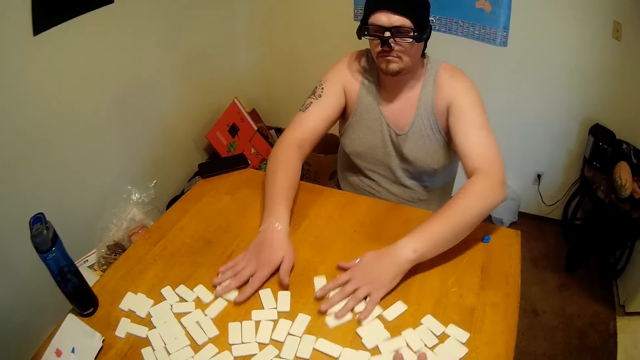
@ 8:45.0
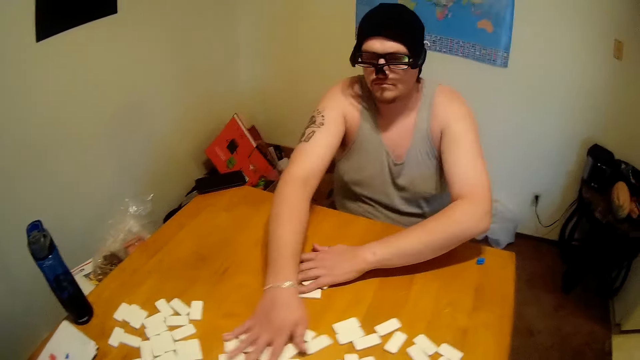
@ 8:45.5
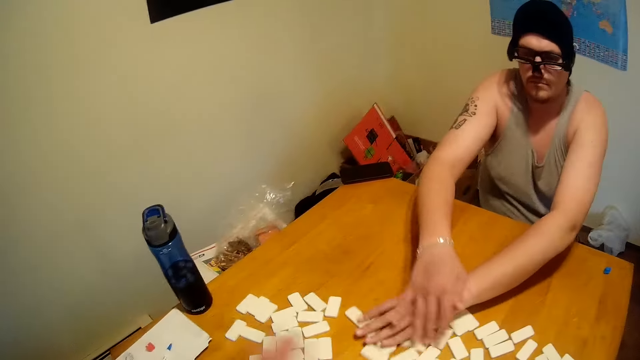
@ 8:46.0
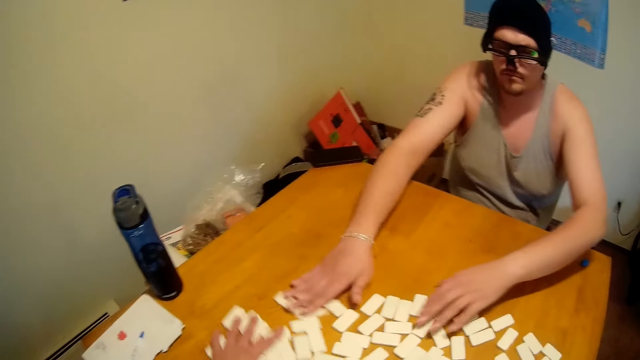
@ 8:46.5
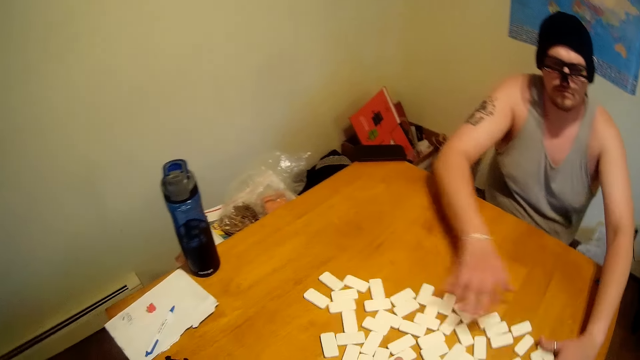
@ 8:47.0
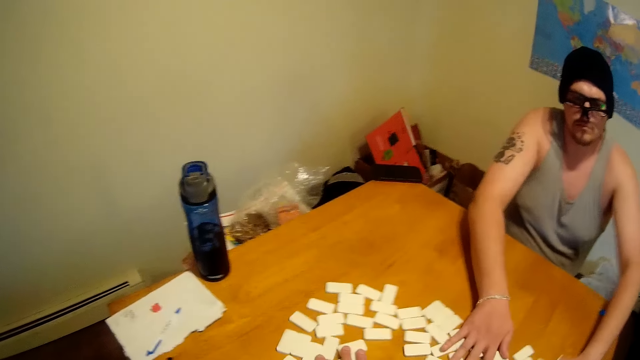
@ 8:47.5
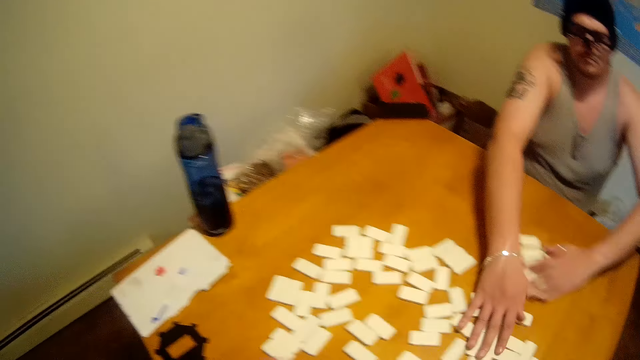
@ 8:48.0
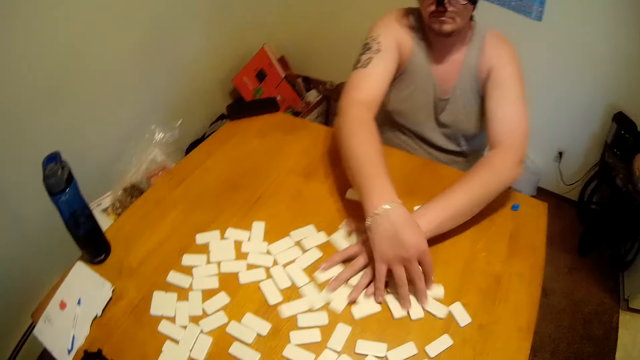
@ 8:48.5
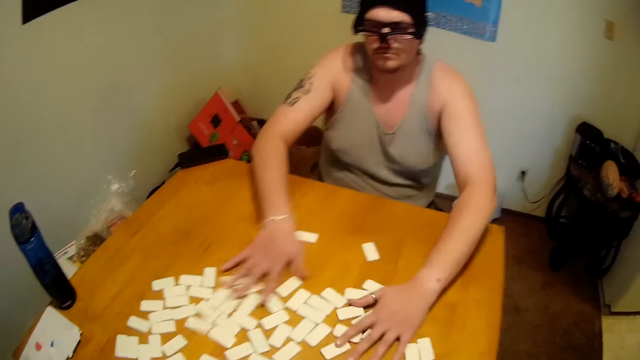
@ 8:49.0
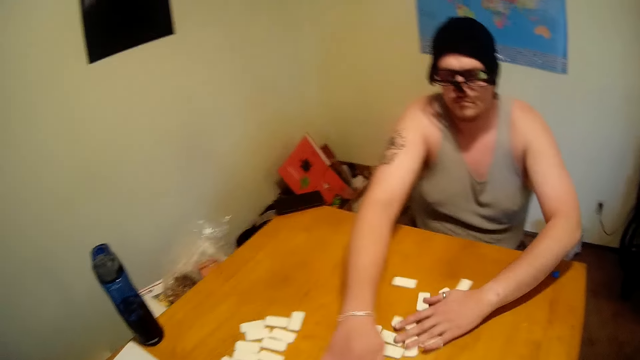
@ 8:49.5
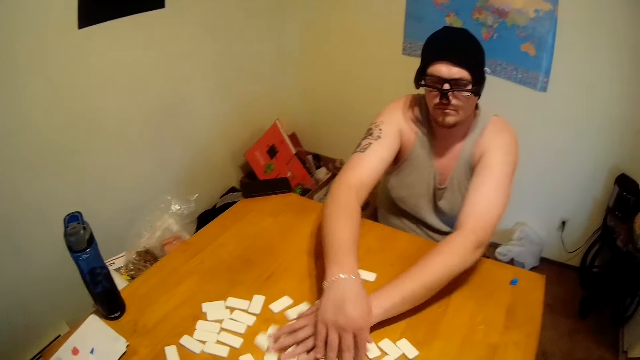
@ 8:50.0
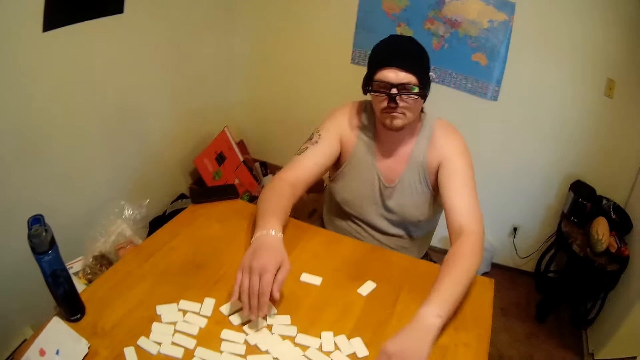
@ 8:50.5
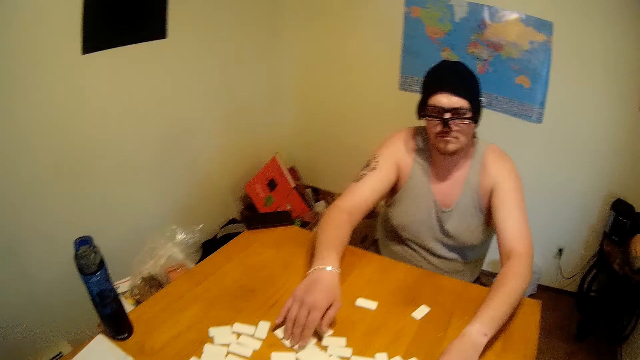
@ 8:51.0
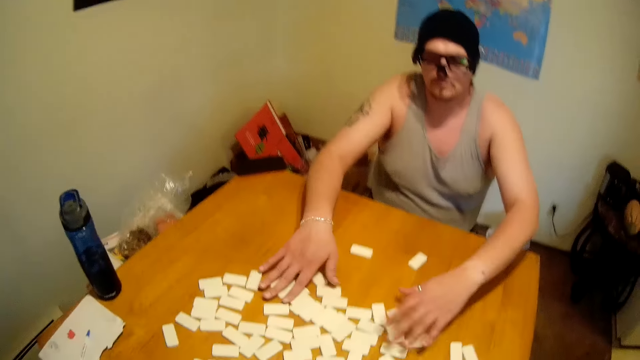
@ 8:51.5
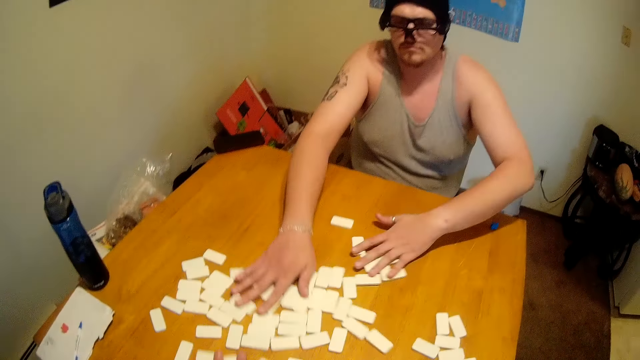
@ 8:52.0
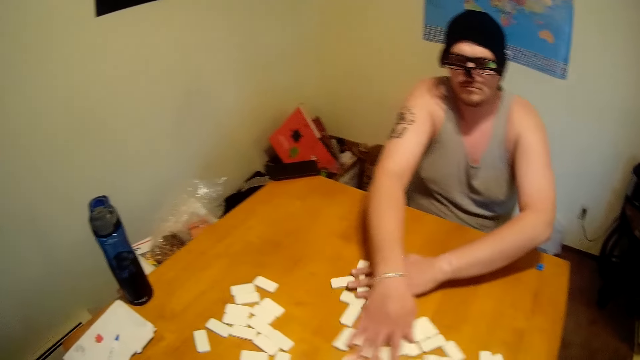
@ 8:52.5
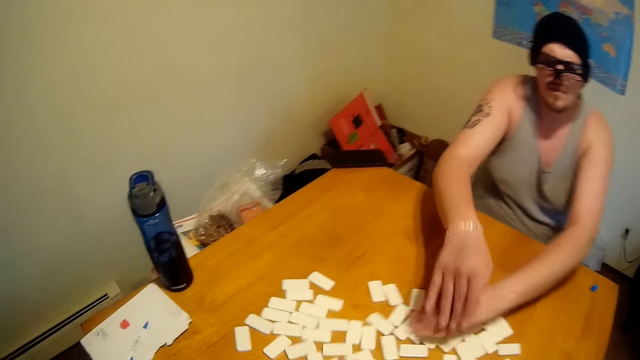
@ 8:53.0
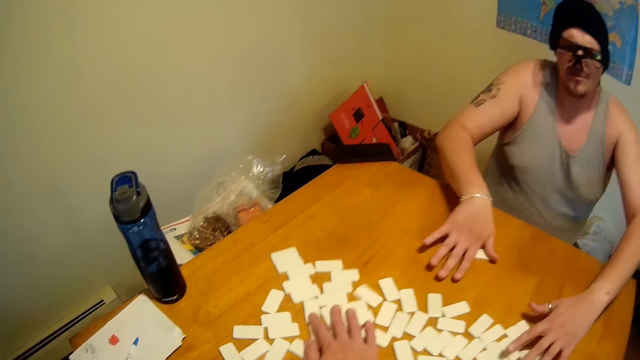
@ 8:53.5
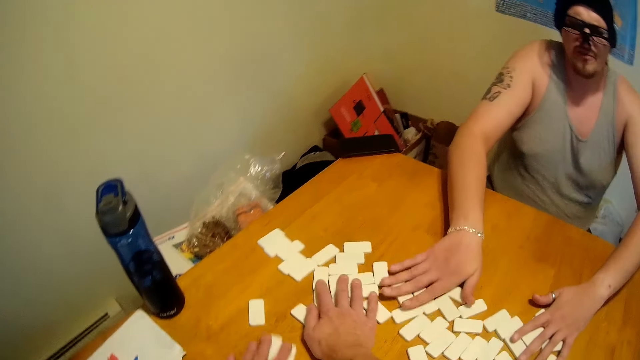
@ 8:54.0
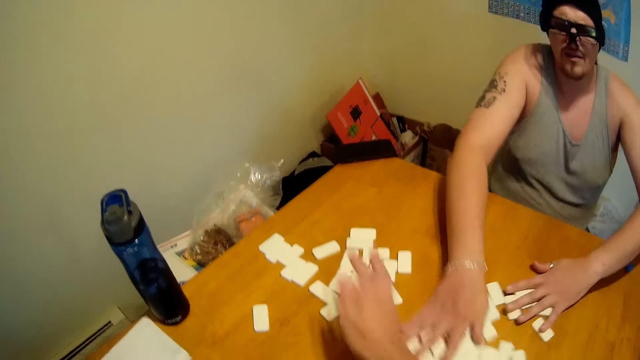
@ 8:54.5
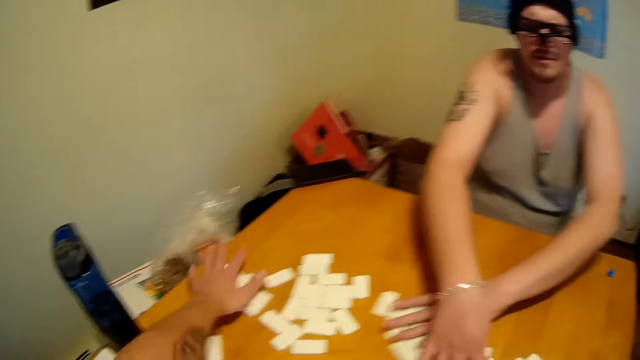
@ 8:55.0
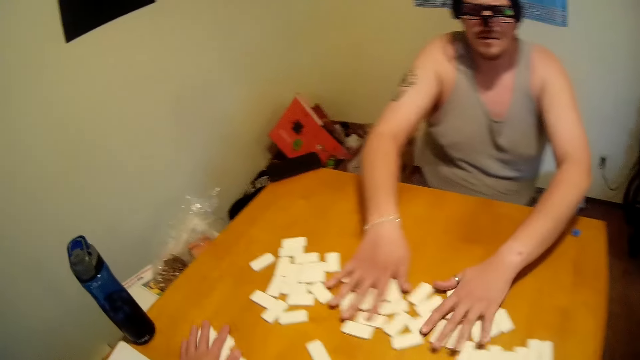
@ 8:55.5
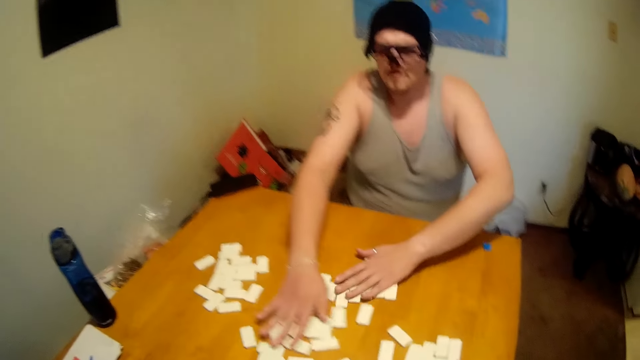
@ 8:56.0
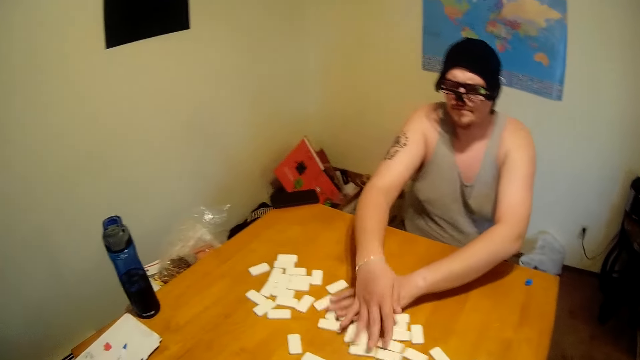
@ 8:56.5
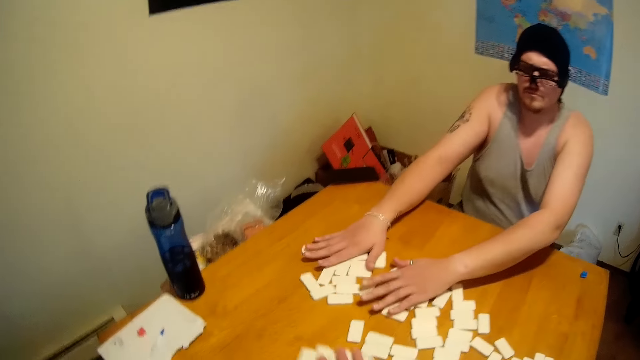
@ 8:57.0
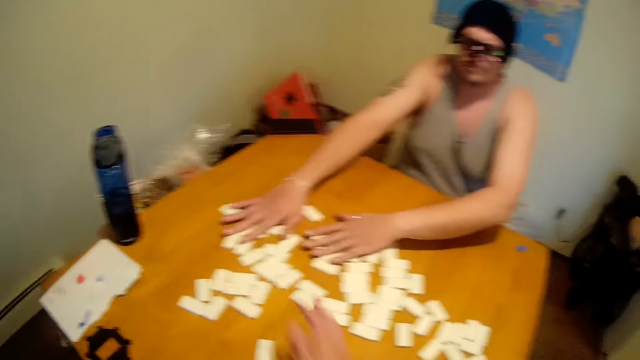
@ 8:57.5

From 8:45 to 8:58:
The camera wearer pulls dice. They talk to a man. The man shuffles something. The camera wearer mixes the dice.

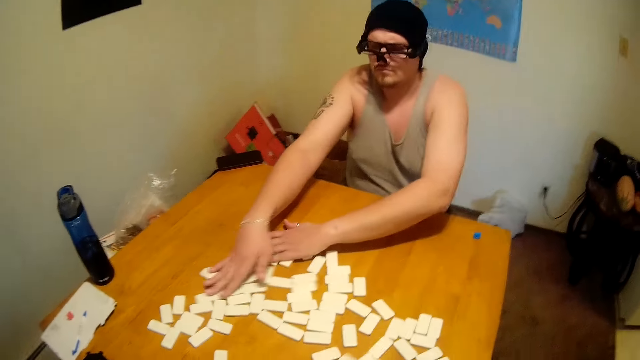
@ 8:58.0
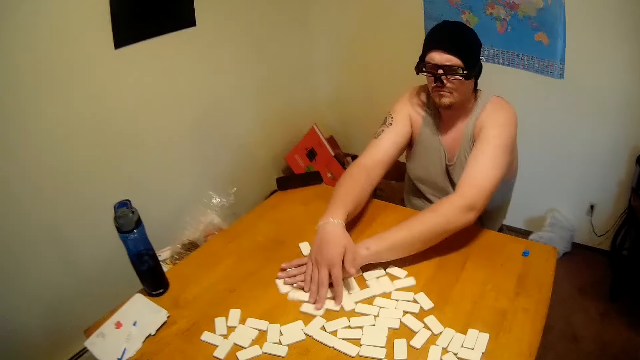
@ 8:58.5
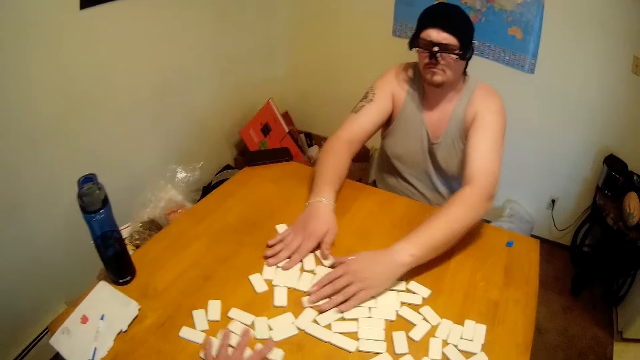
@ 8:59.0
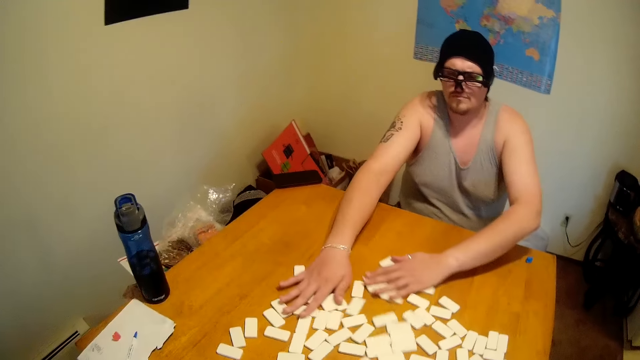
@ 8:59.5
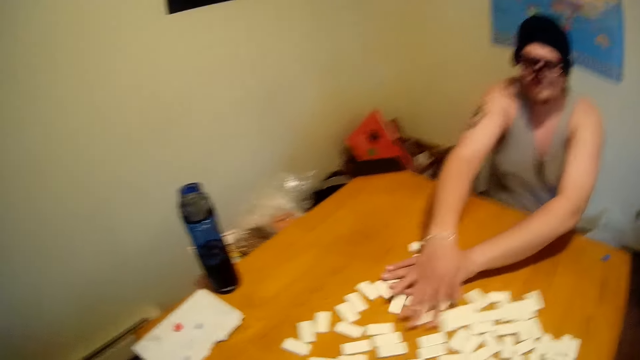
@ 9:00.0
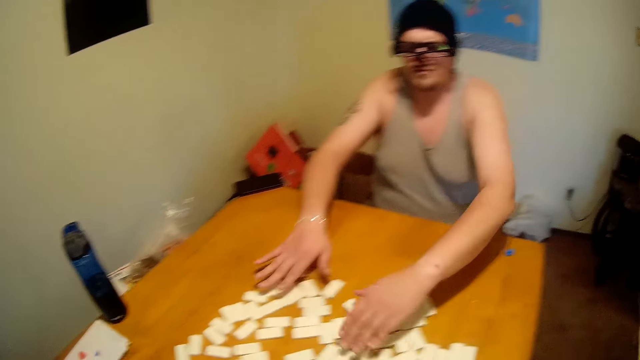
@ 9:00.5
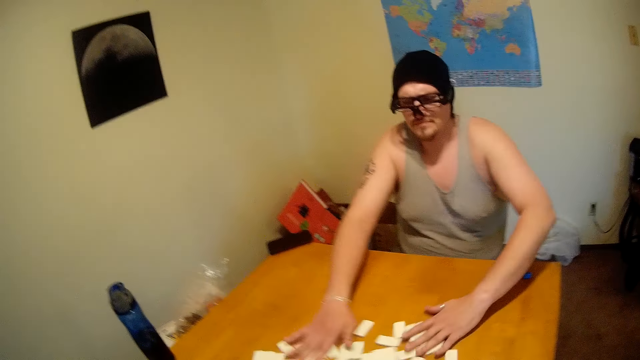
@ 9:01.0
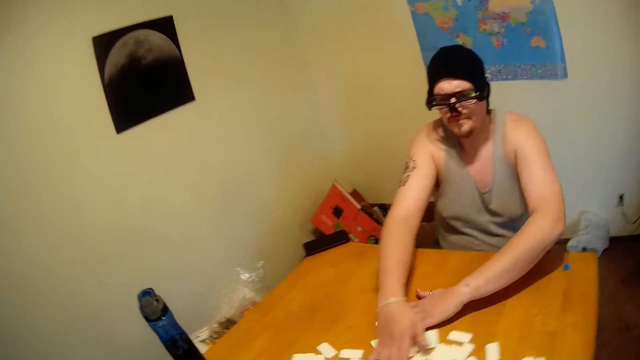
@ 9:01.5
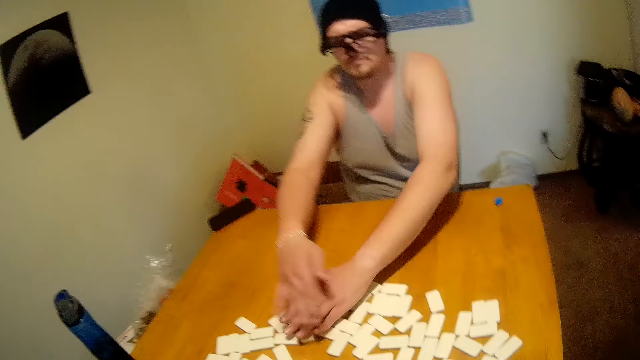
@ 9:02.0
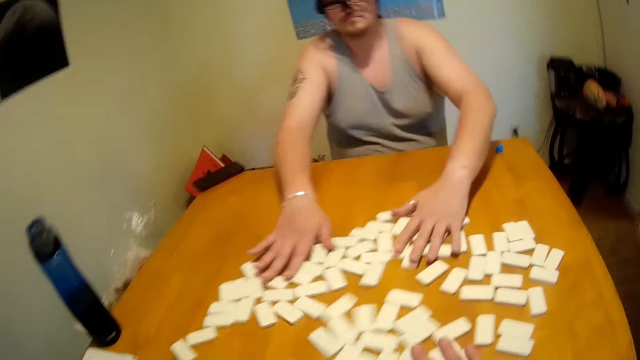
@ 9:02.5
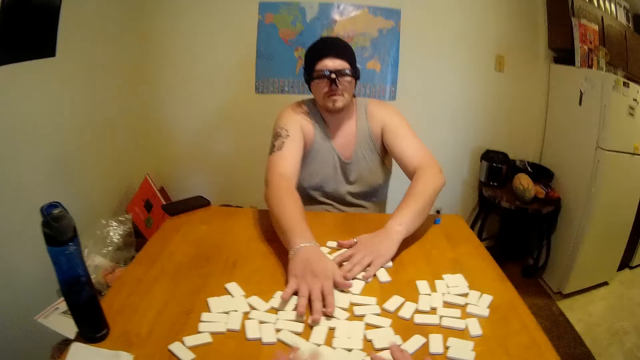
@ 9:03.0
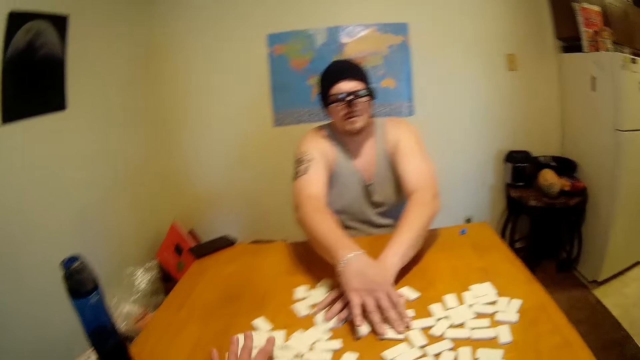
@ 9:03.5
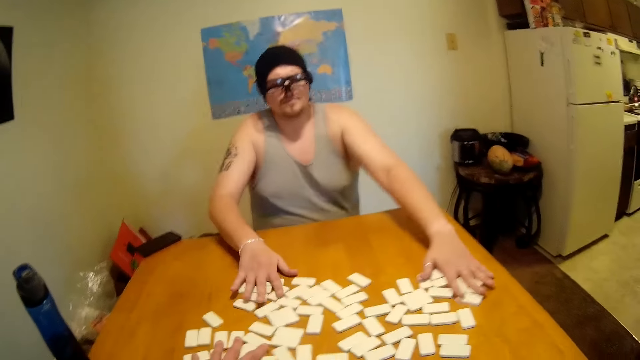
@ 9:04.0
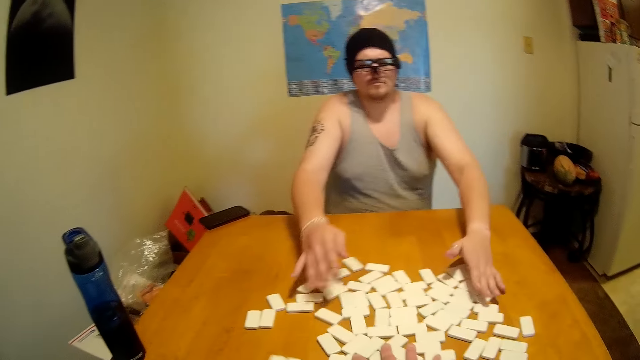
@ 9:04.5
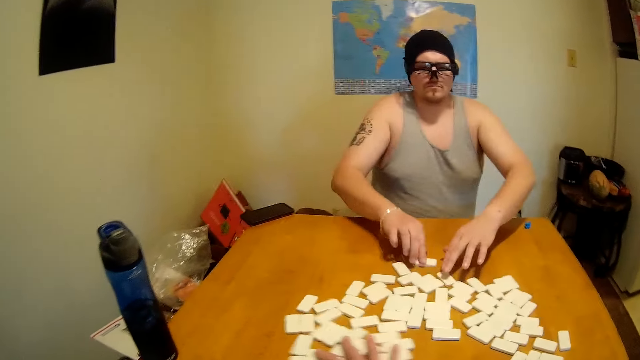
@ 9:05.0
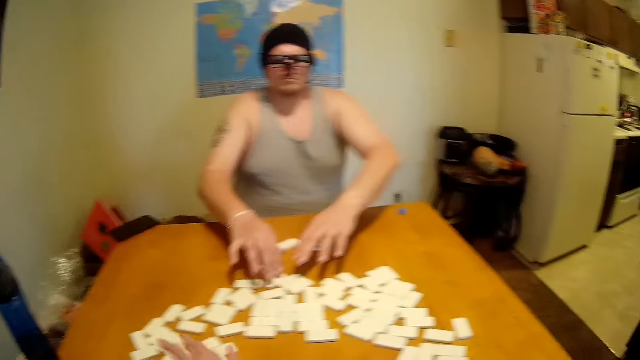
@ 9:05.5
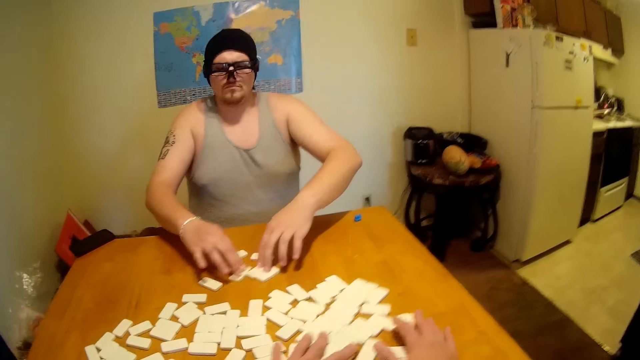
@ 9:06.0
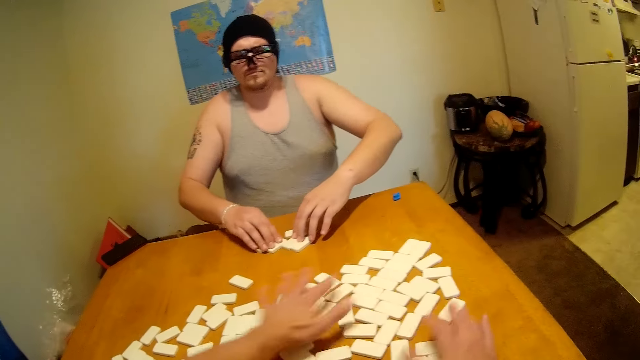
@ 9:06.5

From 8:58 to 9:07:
The camera wearer pulls dice. They mix the dice. A man moves the dice towards him. The camera wearer drags something.
